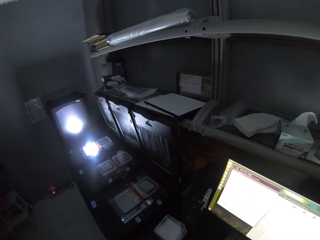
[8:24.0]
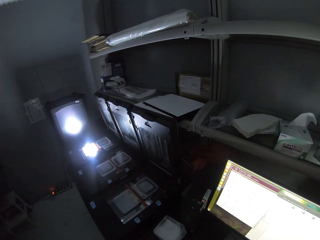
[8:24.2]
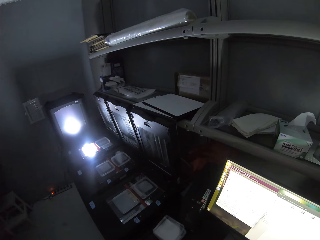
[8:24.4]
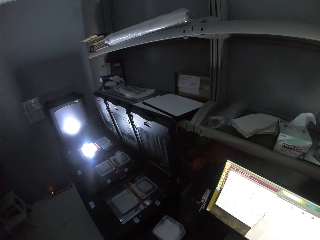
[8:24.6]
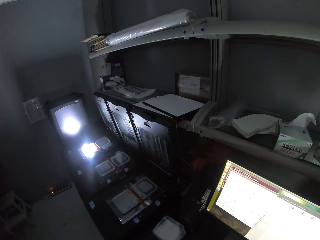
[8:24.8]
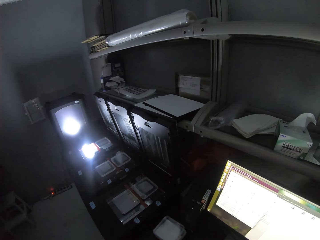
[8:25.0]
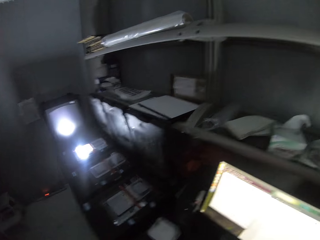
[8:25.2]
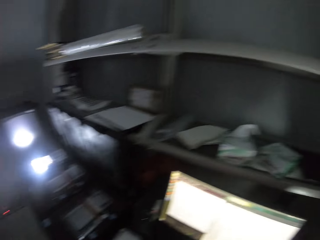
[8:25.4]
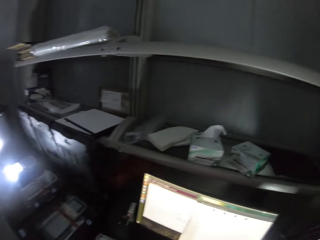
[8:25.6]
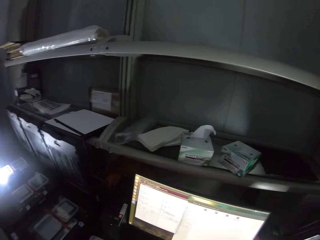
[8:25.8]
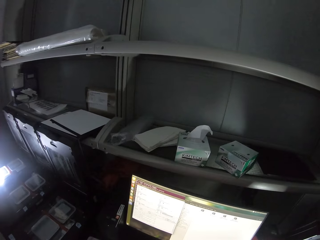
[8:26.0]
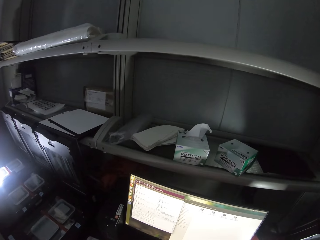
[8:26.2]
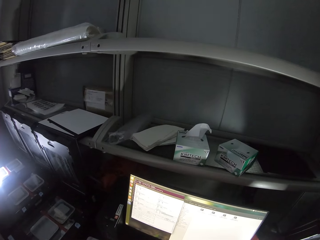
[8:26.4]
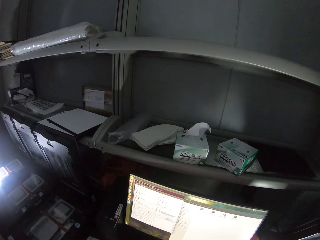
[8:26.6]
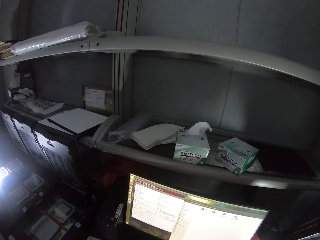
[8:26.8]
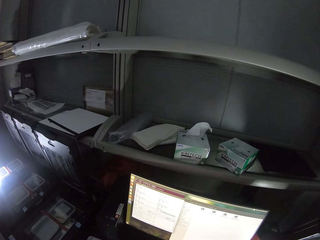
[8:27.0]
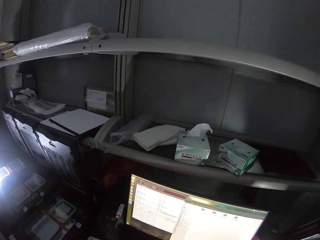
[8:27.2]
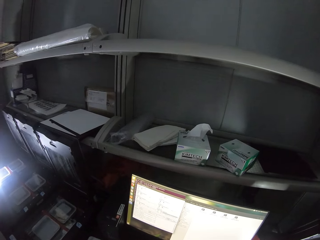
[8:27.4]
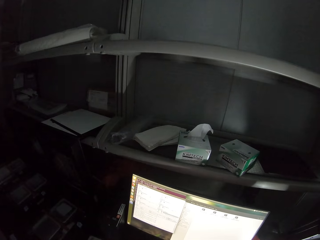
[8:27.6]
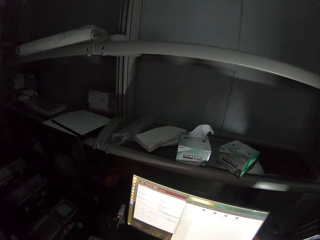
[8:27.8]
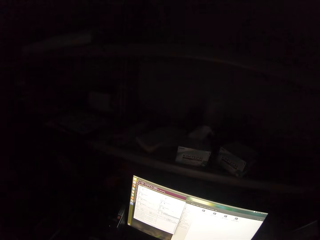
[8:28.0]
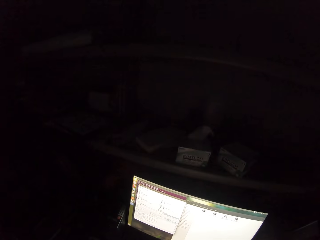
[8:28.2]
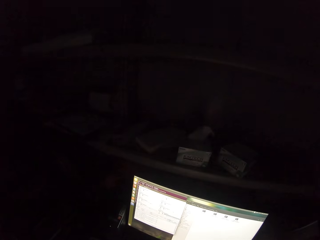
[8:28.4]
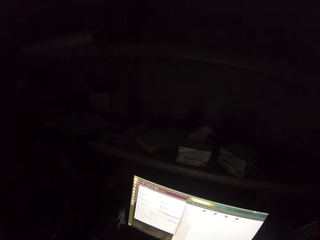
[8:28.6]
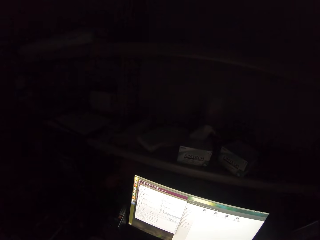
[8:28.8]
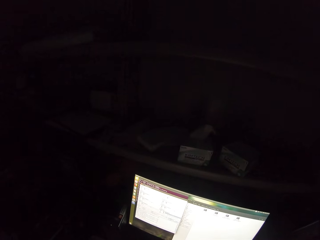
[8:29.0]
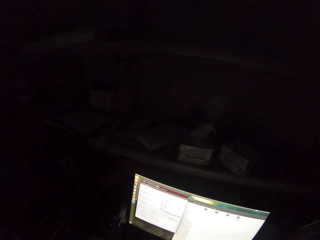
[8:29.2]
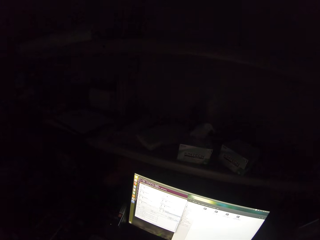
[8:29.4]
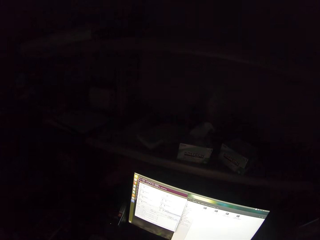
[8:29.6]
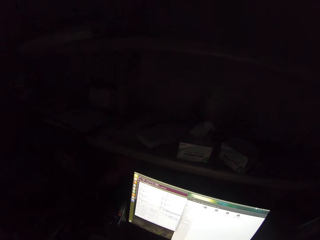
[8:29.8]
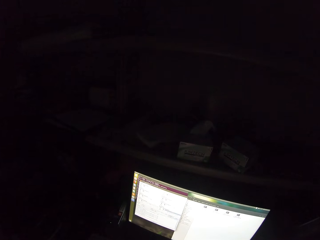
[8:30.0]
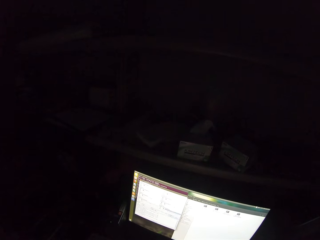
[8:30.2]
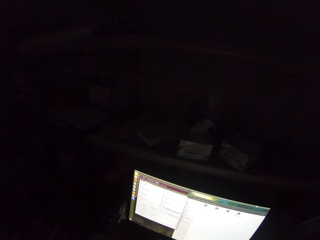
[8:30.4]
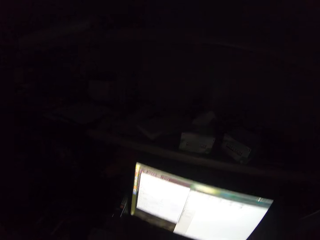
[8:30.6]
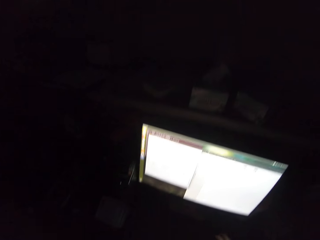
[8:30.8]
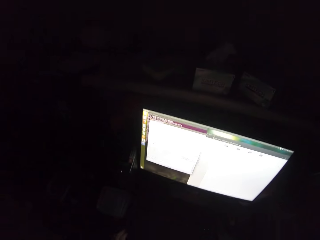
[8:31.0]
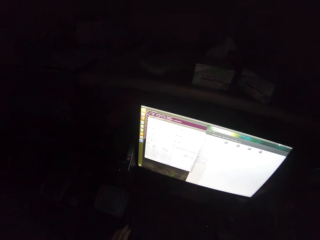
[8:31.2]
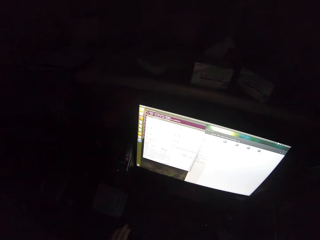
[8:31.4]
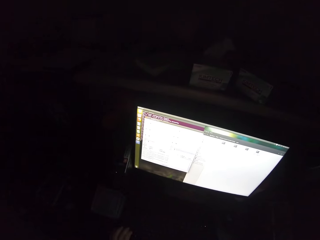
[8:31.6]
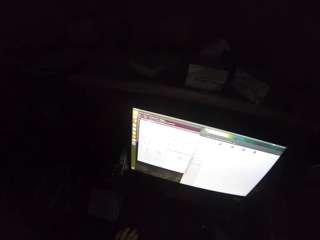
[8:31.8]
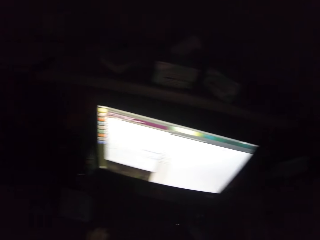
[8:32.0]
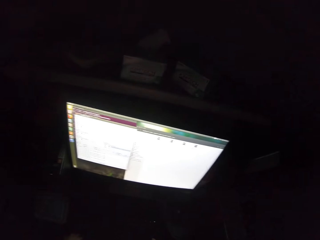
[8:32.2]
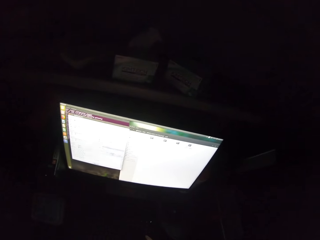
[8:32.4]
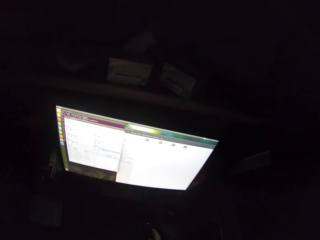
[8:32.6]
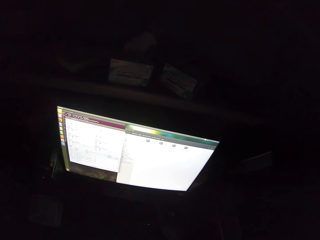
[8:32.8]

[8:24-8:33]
The camera wearer uses the computer.

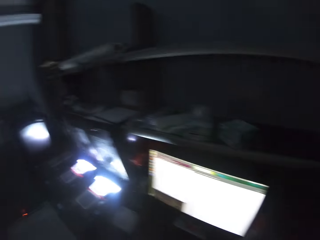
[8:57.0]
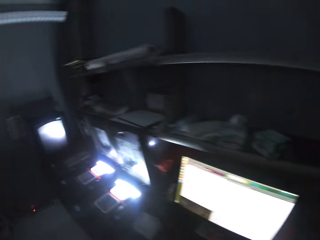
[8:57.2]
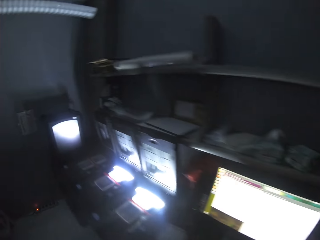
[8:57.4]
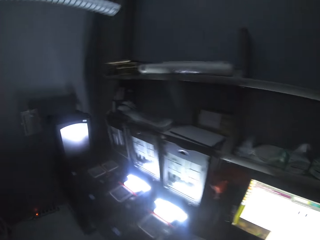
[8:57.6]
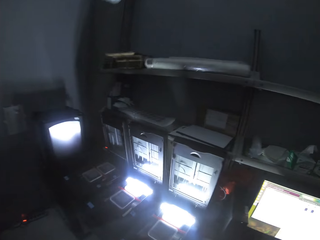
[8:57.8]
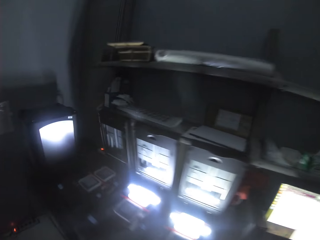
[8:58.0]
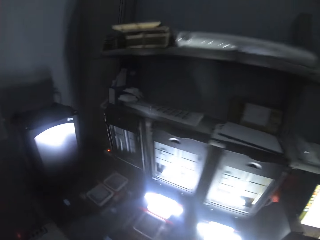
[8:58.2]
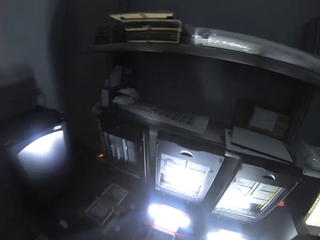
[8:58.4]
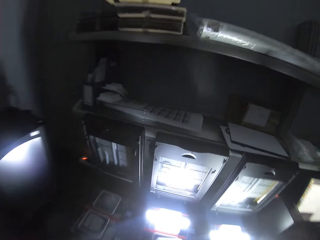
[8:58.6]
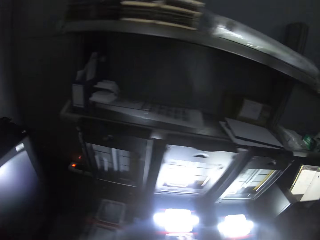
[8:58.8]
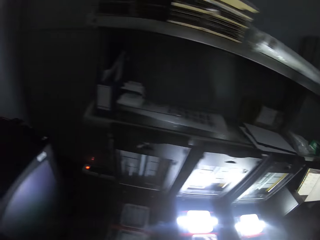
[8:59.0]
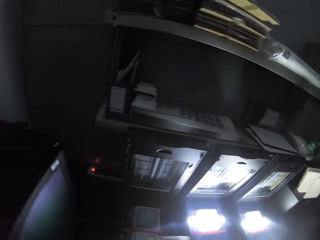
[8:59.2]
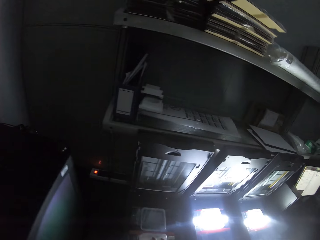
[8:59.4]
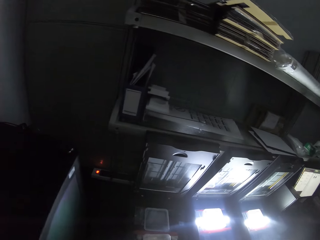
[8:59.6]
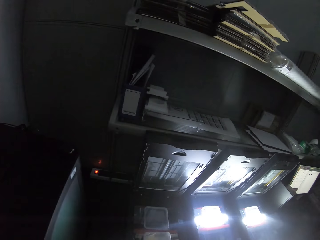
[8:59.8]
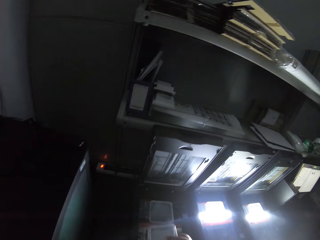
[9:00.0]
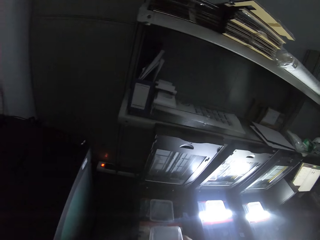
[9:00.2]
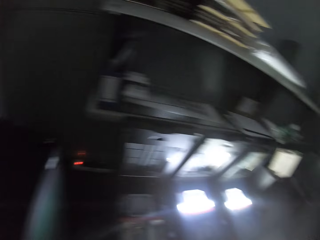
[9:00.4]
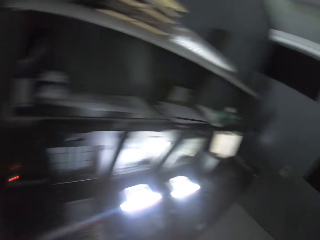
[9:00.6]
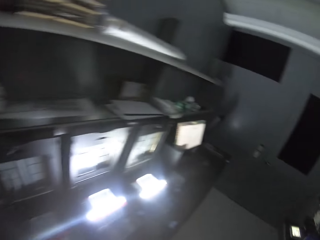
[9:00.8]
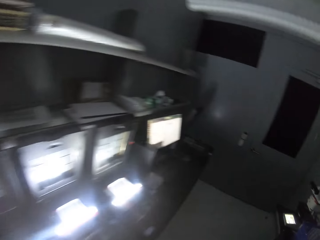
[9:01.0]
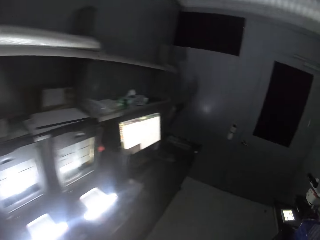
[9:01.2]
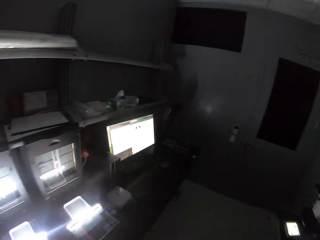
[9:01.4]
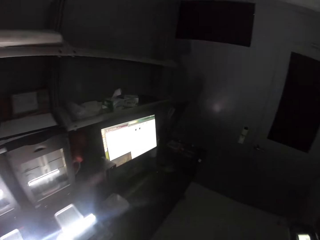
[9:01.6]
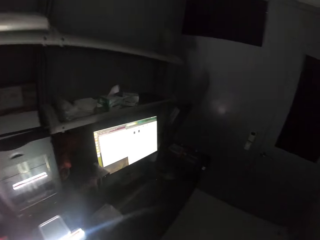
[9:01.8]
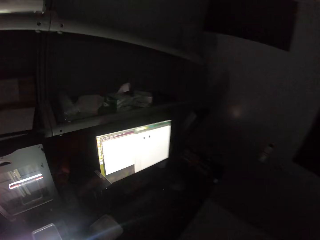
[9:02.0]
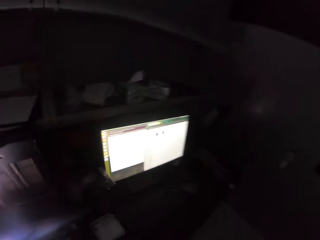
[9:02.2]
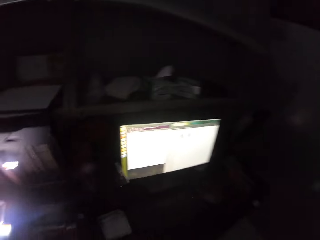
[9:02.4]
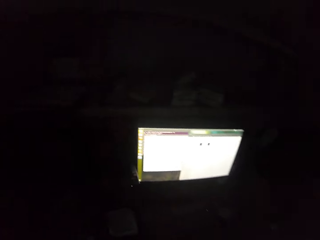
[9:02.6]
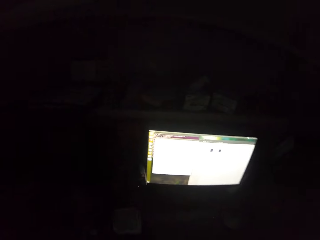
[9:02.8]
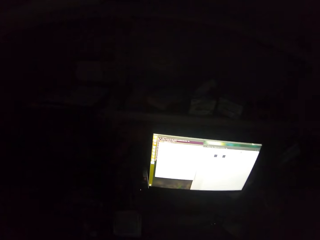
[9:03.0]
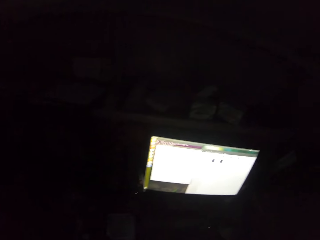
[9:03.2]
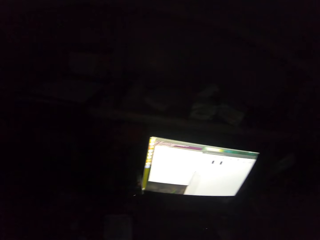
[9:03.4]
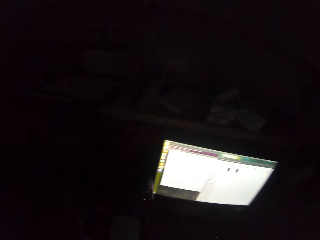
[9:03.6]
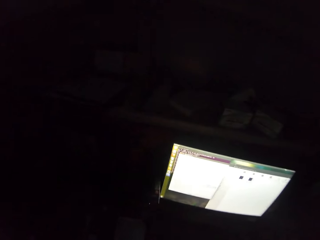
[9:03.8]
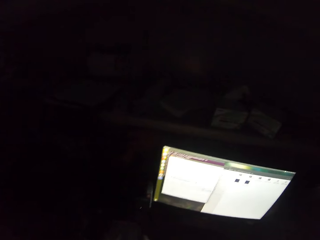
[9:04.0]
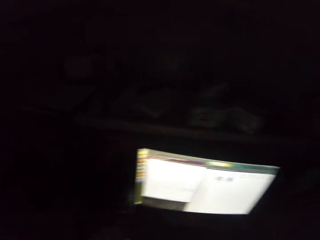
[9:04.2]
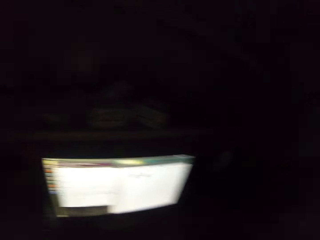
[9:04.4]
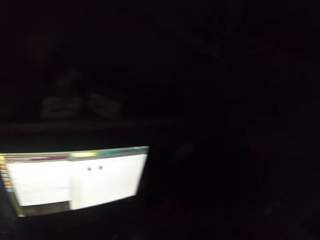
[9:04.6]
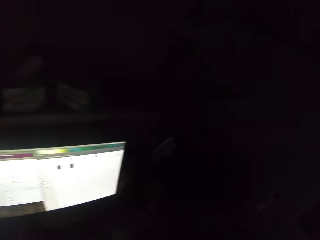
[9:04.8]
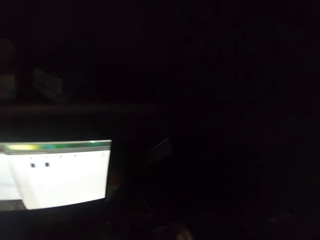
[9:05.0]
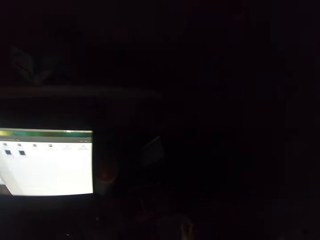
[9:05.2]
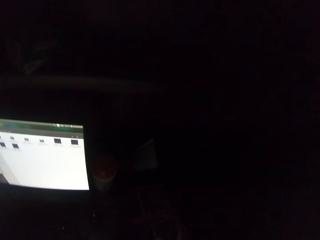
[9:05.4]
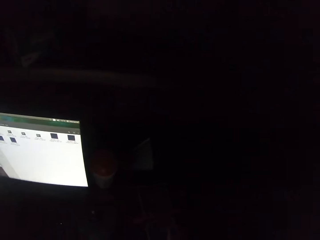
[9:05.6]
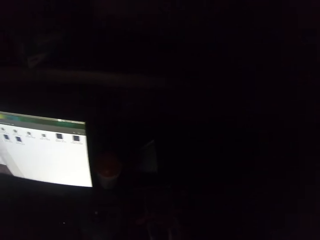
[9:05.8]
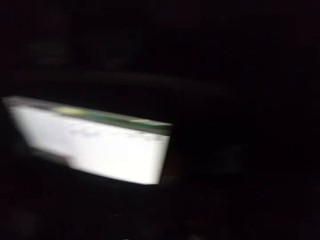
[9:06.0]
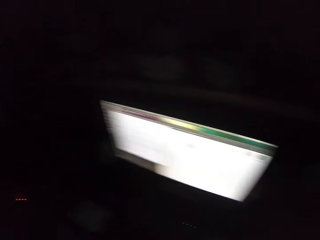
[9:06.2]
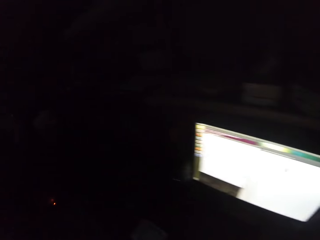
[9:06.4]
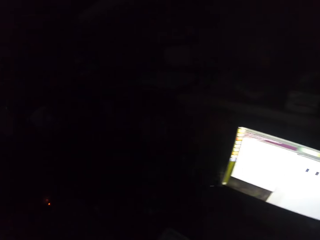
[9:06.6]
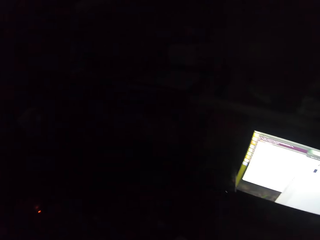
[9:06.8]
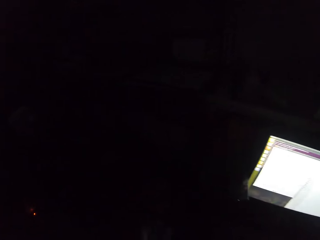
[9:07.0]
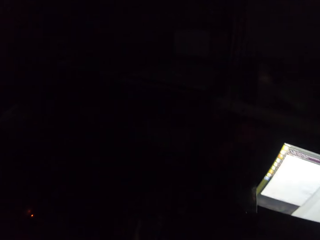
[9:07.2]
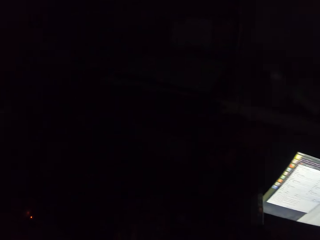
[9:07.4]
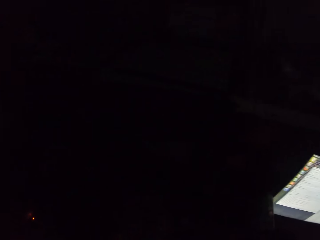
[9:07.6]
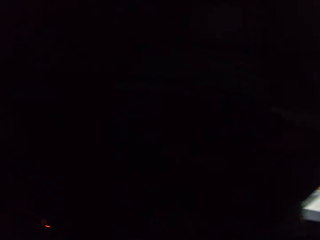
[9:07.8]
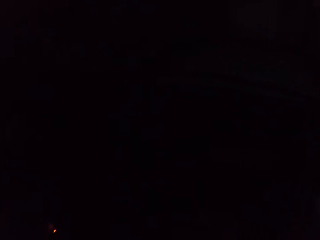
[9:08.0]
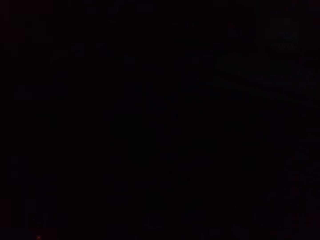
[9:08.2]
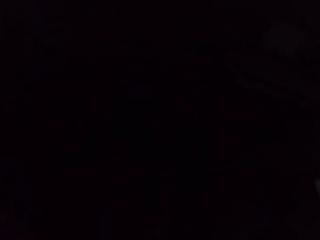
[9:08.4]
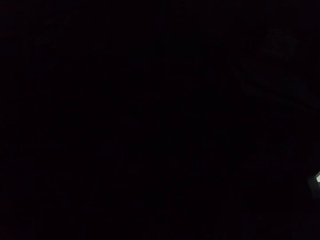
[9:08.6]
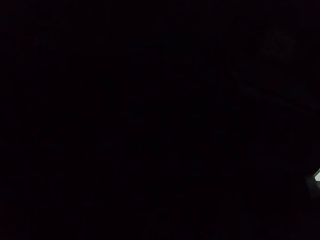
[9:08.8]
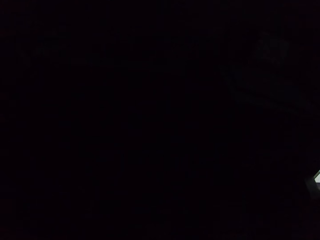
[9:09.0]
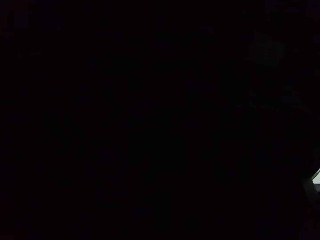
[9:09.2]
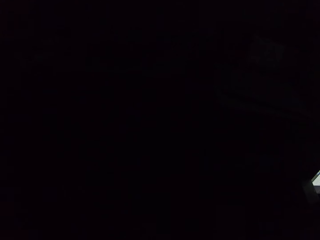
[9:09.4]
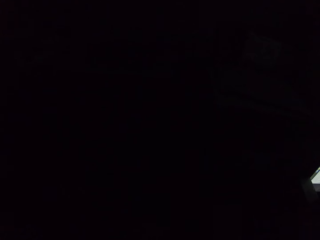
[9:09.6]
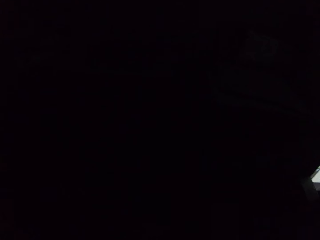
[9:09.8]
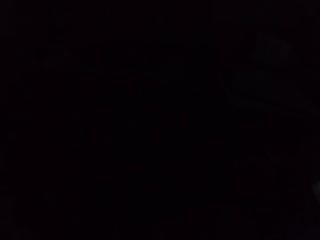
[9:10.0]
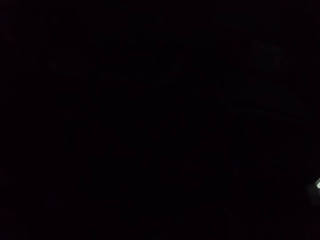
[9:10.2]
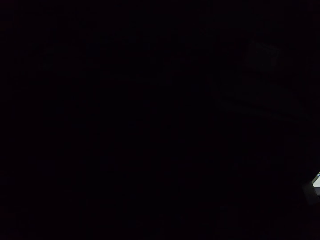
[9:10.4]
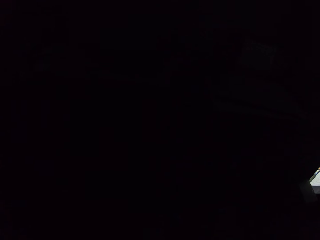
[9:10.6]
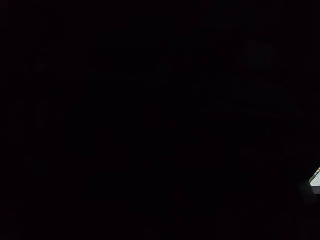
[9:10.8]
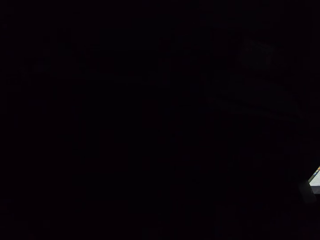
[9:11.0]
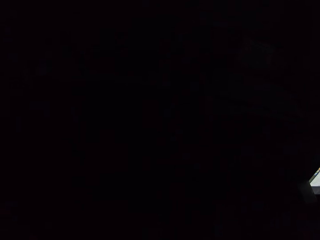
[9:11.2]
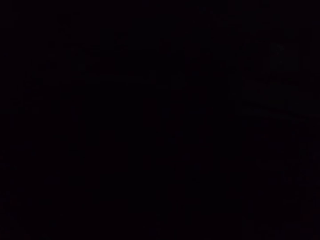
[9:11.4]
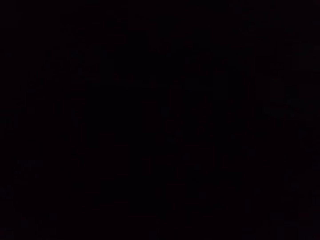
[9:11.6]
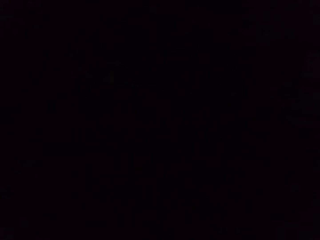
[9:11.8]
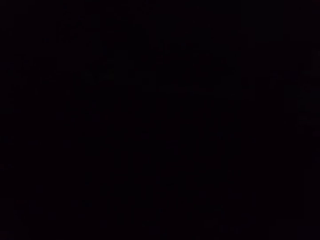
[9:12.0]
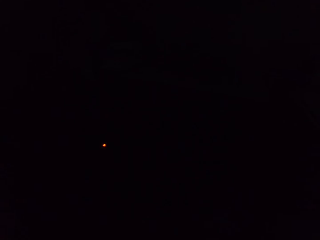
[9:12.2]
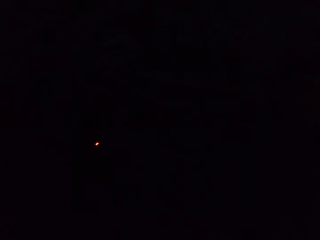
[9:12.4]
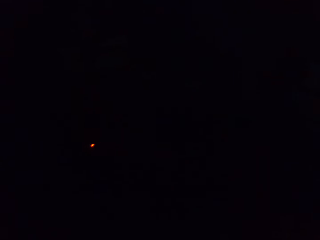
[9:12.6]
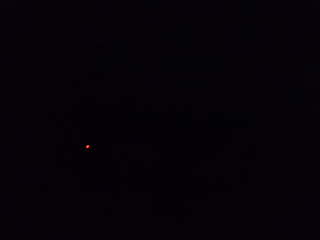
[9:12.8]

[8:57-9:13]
The camera wearer walks around. They pick up plastic on the copy machine. They look at the computer. They look around and walk around.
